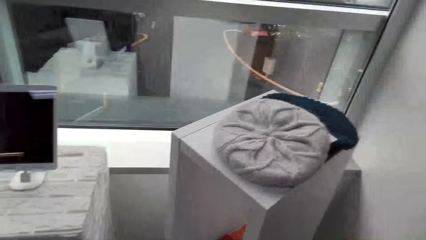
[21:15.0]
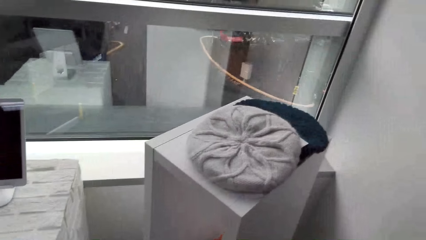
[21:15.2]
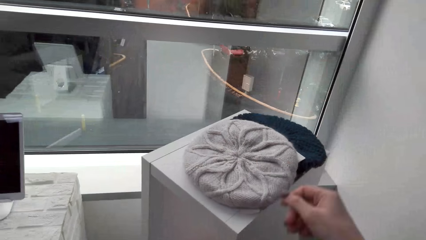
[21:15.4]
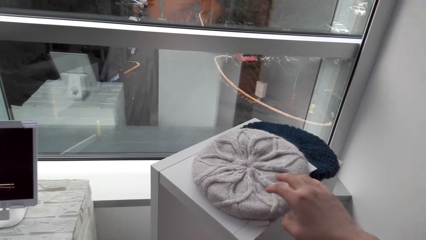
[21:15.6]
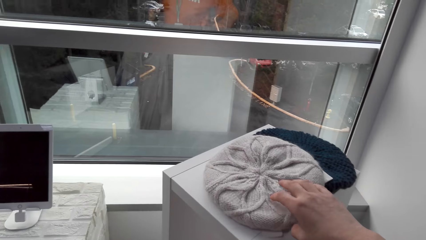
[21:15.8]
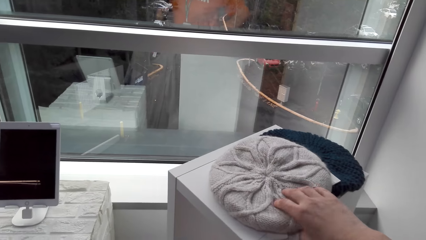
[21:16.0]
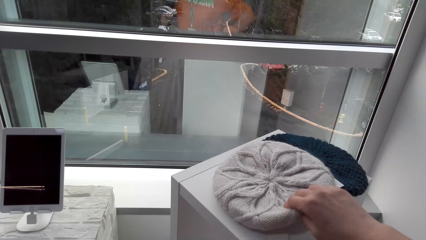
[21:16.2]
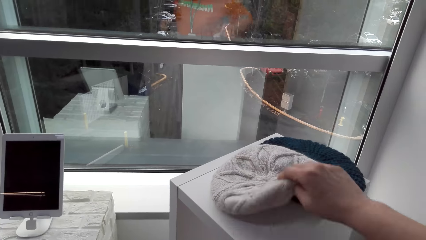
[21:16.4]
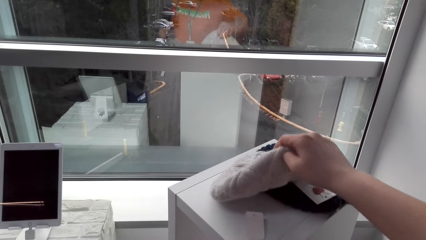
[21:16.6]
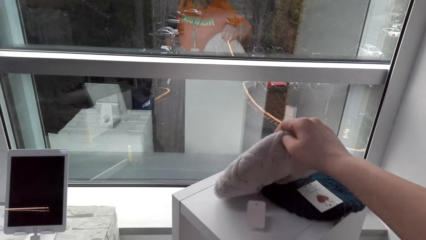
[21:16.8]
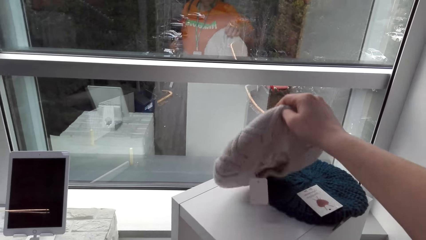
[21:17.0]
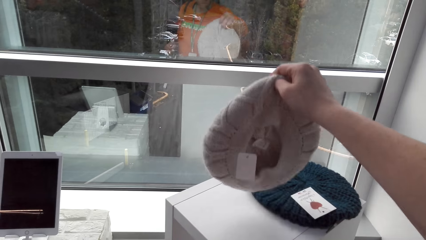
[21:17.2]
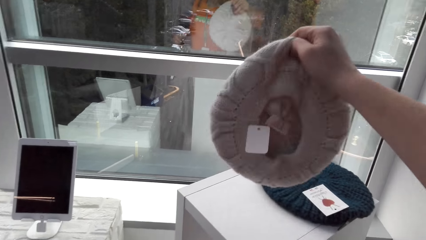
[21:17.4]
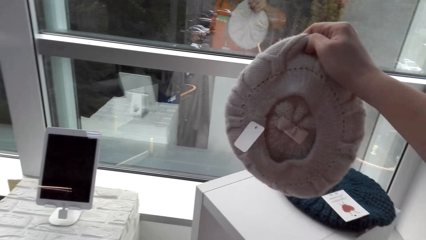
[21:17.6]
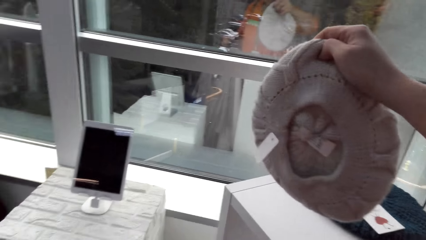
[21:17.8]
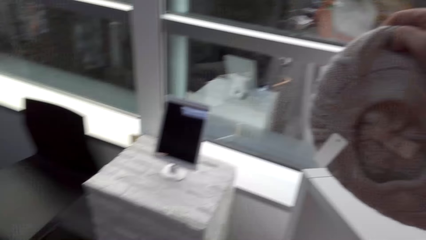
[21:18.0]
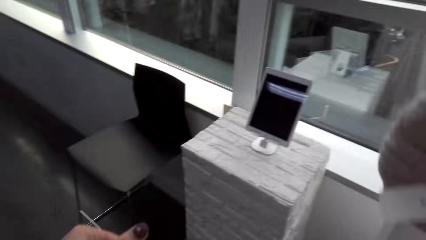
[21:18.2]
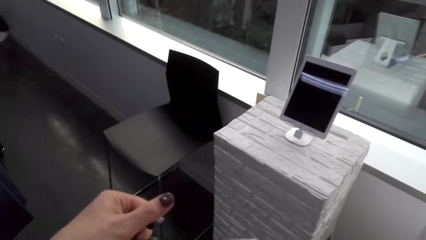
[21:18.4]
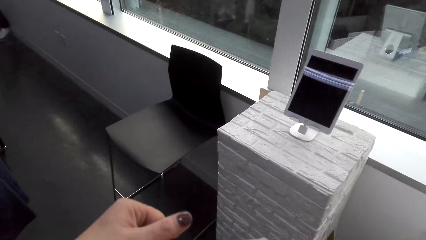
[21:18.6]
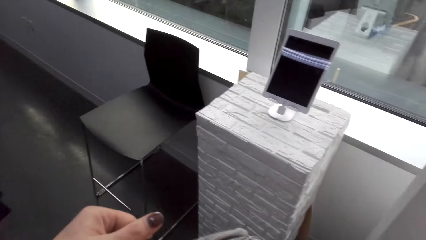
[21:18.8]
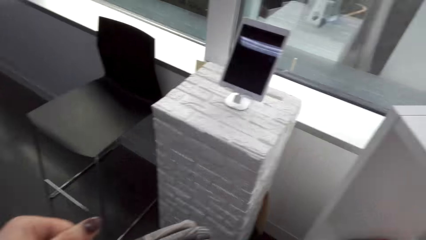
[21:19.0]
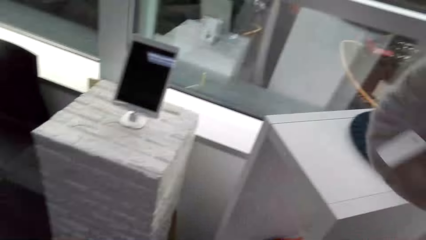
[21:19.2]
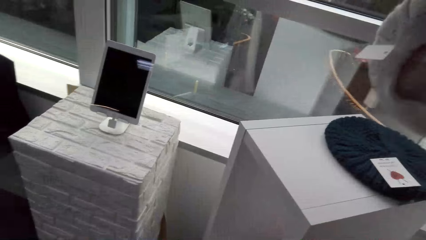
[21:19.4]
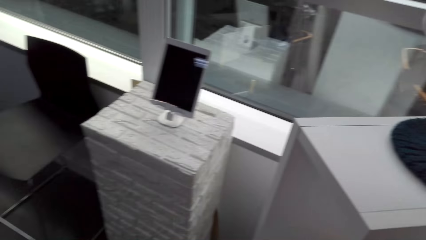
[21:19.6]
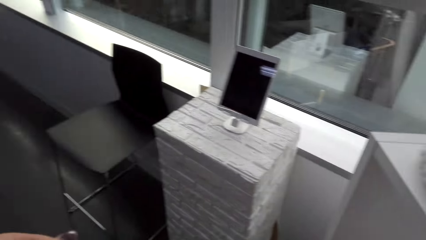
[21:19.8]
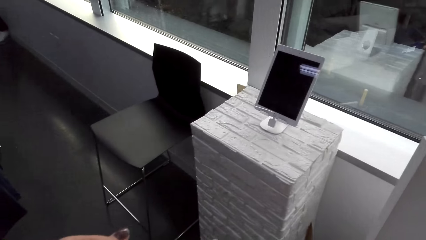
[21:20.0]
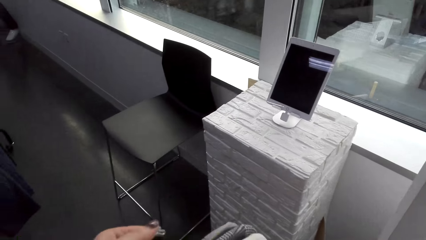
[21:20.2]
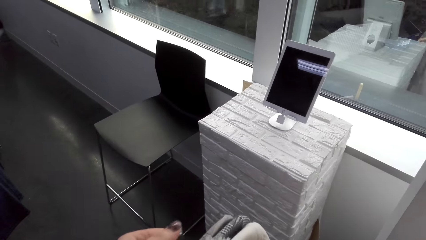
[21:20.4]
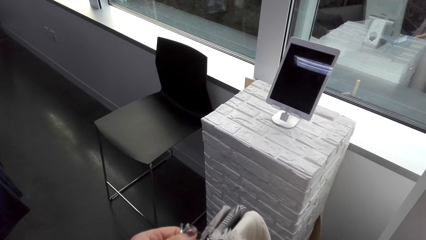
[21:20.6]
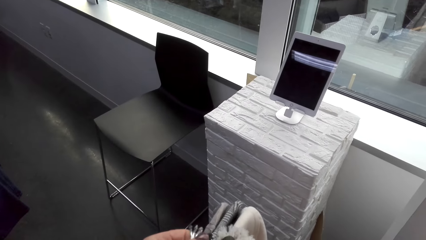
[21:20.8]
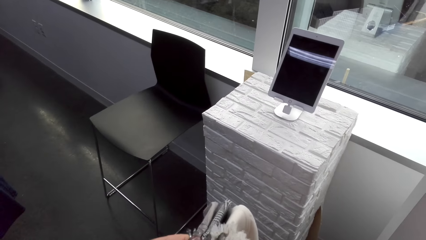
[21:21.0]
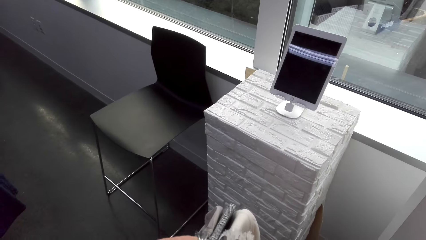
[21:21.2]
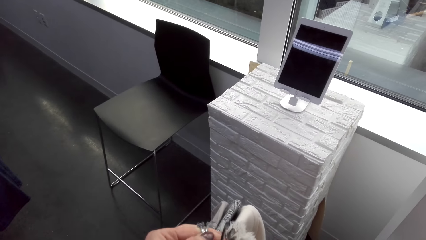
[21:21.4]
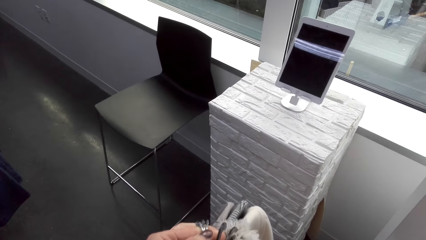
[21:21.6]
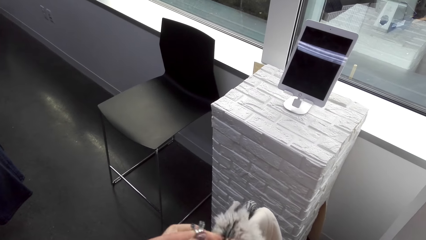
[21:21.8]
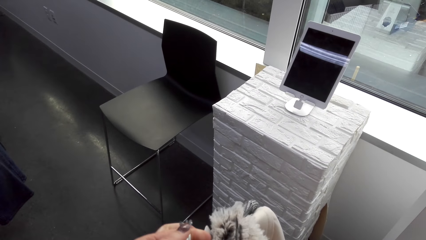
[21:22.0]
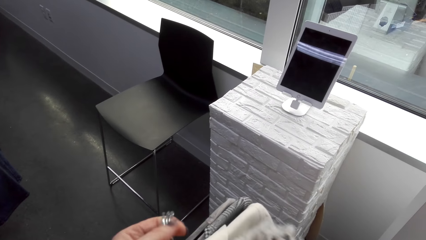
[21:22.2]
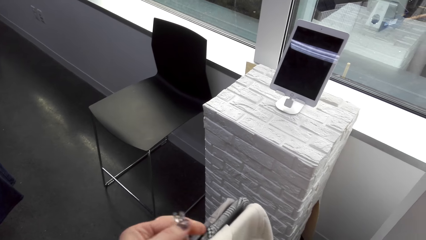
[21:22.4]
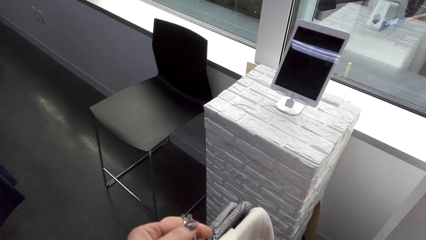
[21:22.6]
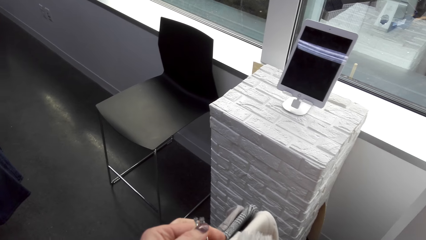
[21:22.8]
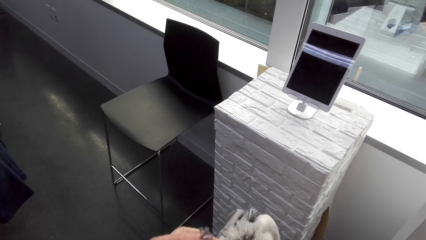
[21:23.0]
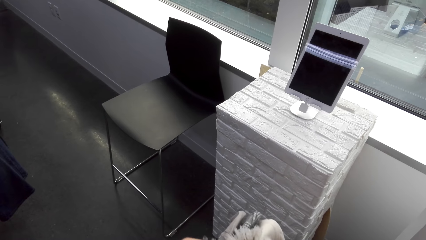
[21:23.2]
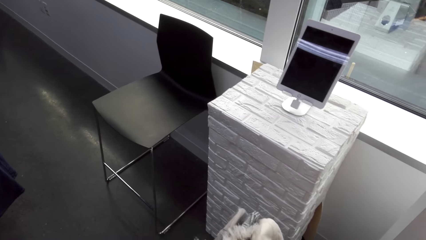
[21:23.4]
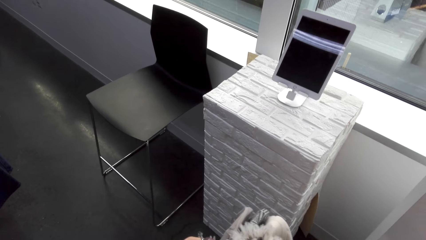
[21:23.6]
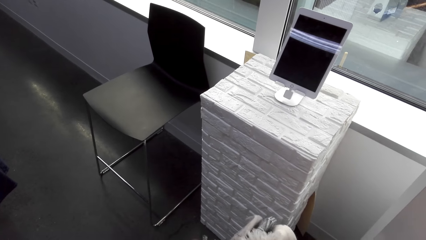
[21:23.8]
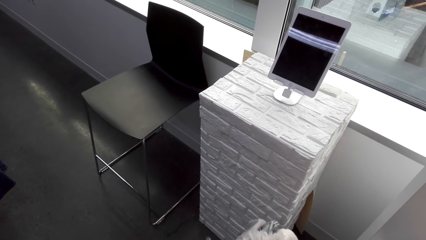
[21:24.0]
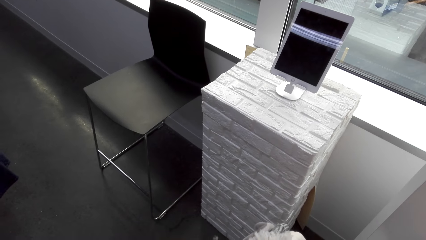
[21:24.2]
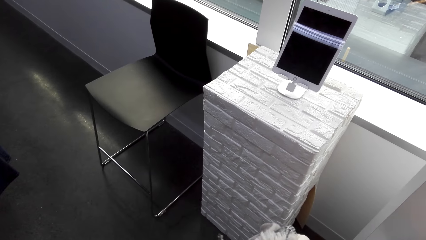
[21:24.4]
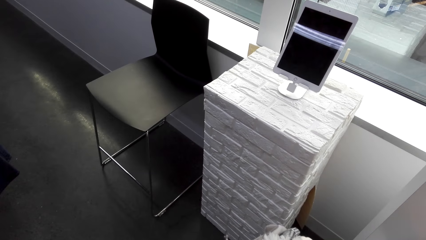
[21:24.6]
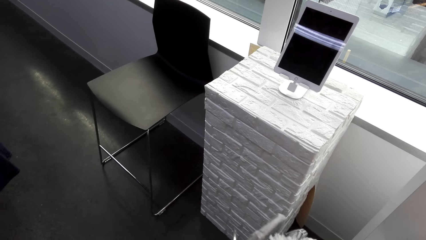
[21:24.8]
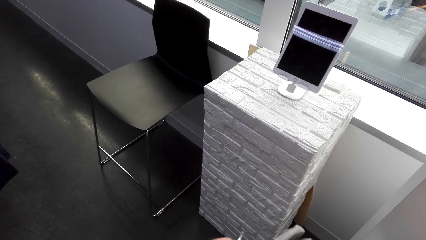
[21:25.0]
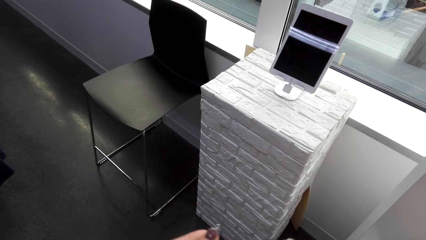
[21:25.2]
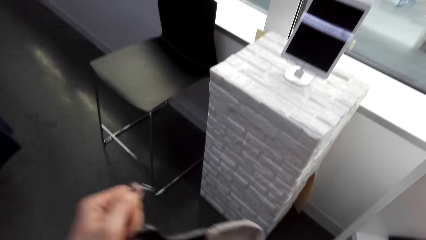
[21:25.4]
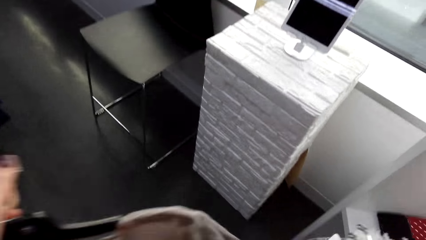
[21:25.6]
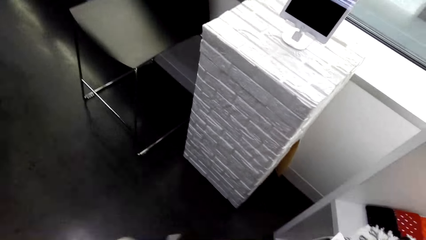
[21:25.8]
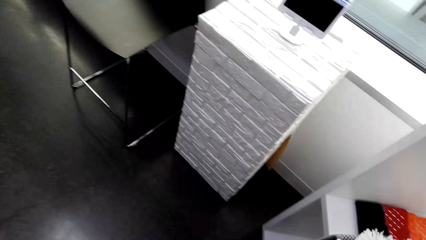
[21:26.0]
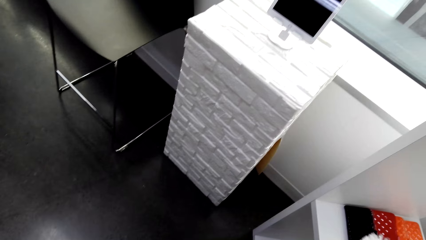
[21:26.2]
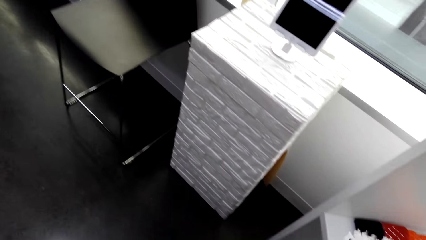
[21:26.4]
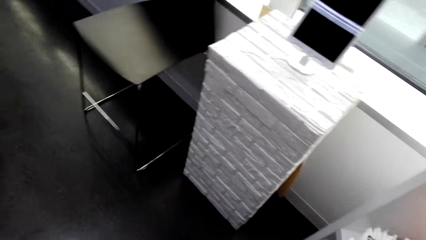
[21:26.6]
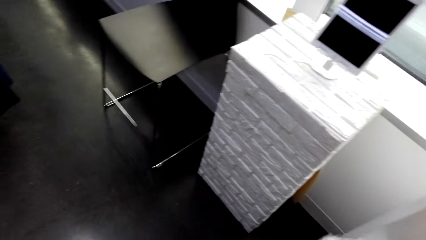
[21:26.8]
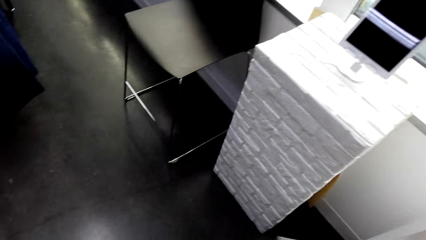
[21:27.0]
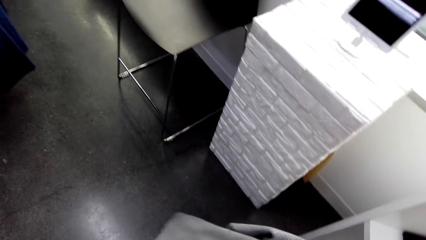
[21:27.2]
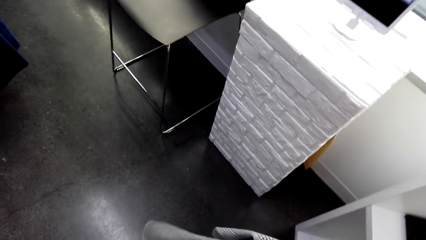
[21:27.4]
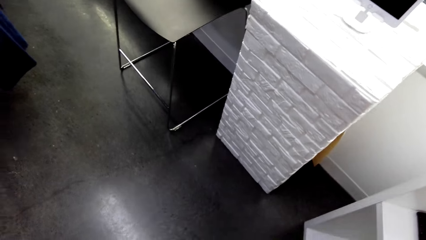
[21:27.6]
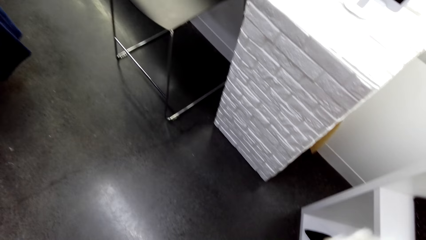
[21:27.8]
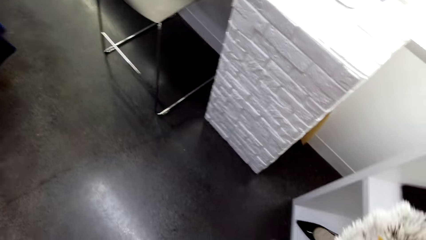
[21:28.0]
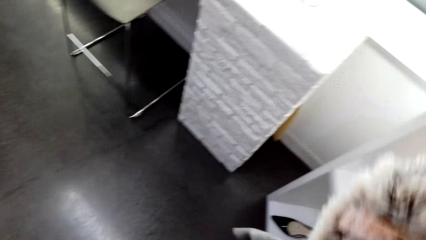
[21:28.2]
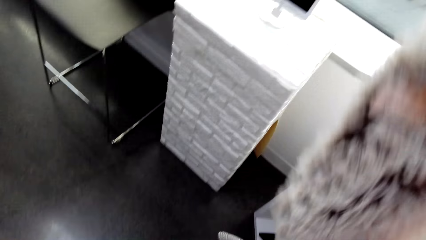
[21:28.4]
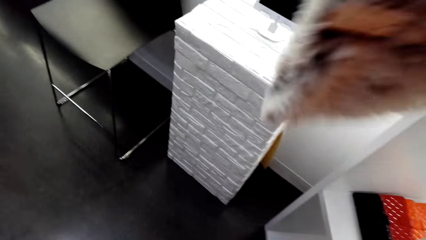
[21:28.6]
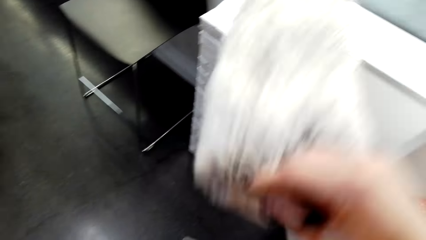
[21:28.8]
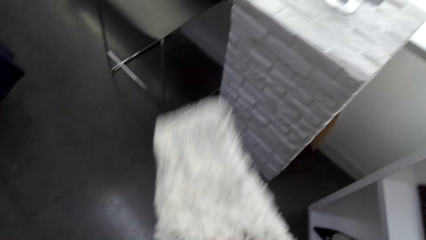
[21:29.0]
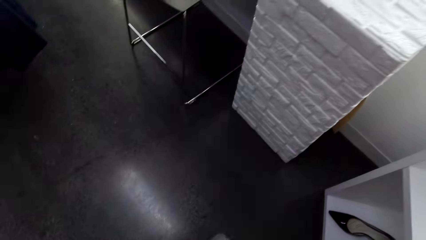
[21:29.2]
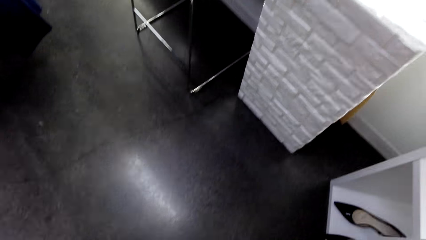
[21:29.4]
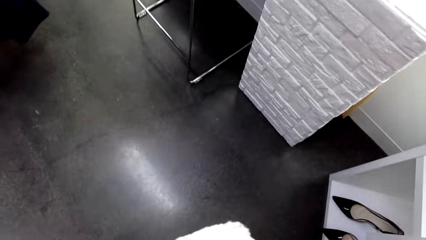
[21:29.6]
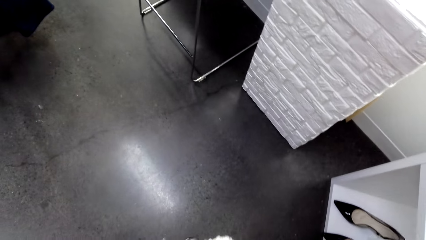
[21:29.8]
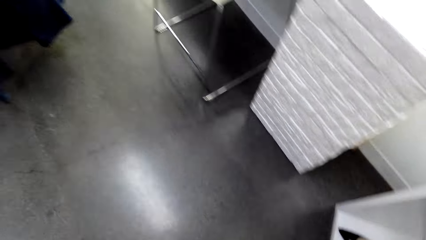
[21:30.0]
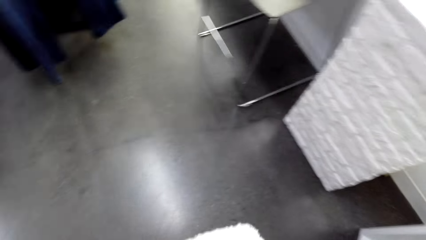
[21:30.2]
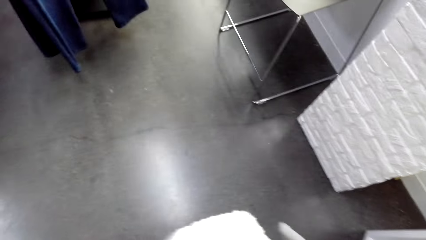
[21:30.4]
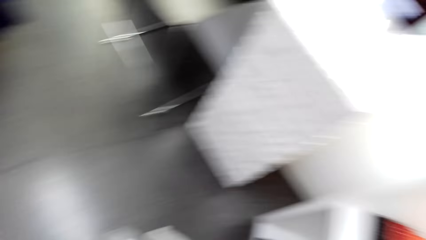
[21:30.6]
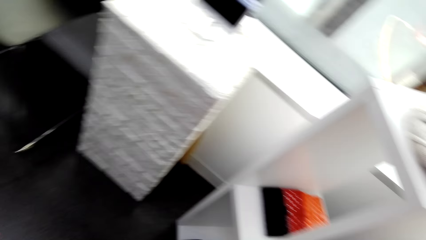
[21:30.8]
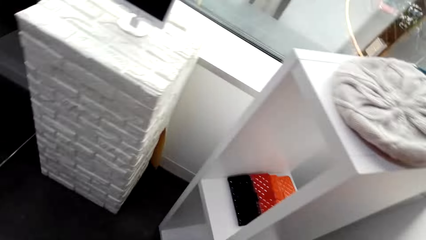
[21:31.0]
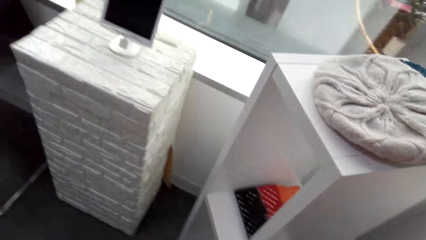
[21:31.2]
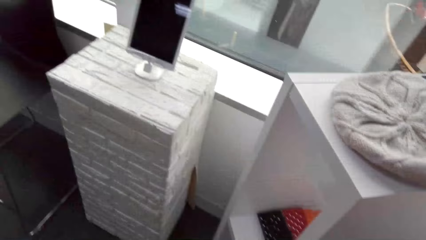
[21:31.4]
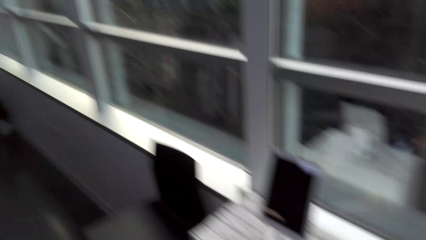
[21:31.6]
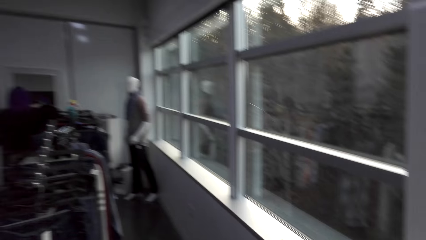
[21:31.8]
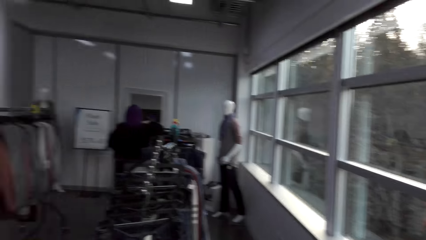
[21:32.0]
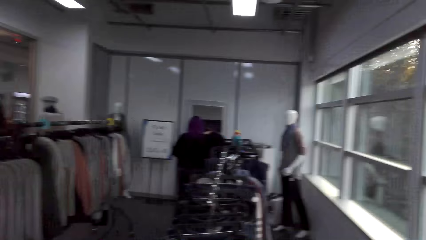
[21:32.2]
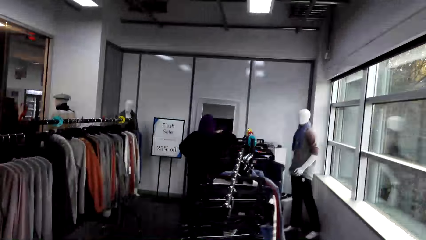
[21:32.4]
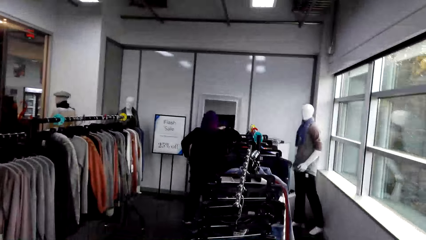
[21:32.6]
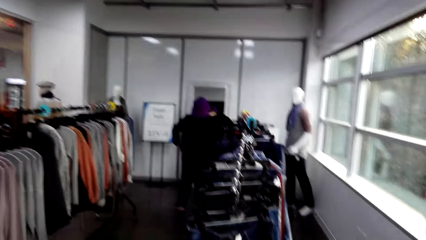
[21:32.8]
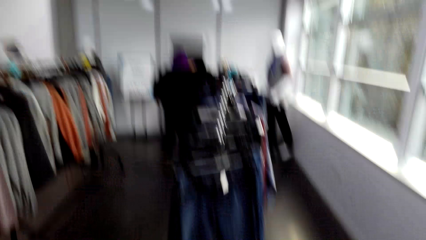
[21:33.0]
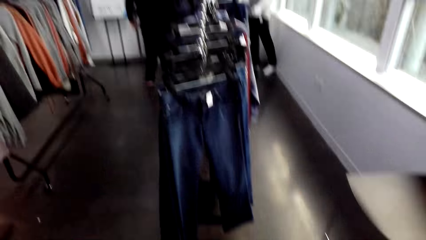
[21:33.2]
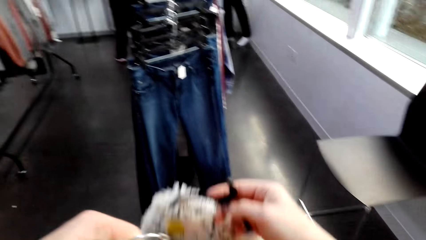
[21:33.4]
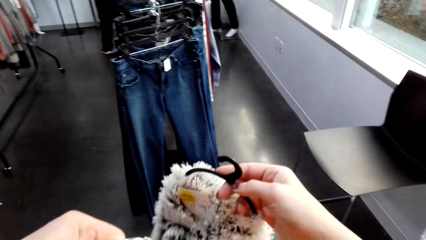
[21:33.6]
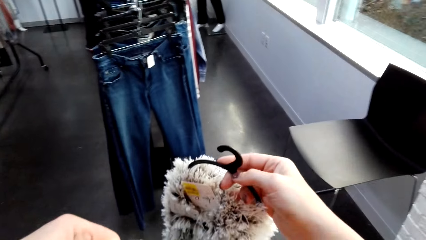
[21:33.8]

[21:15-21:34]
The camera wearer picks up a knitted cape or hat. They examine the knitted cape. They move a hand. They lift a scarf. They put the scarf in order. They look around.
